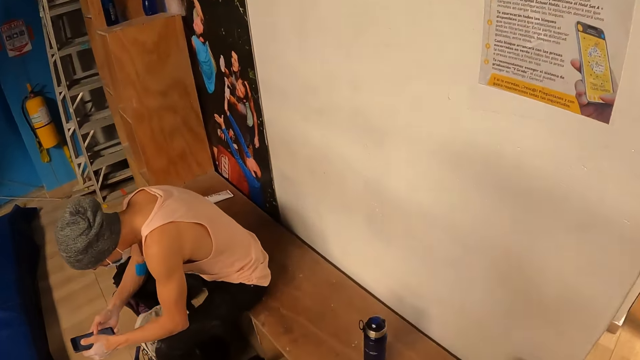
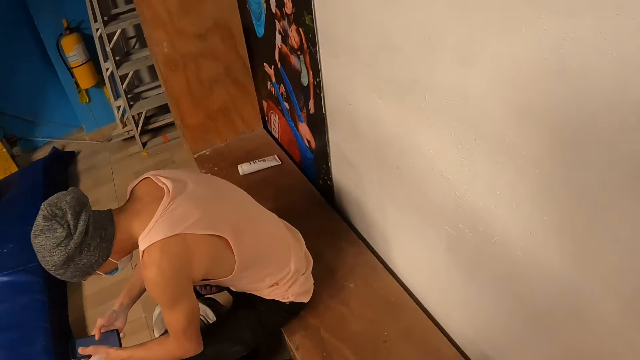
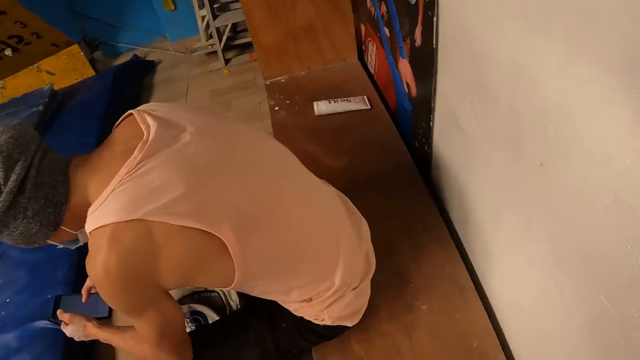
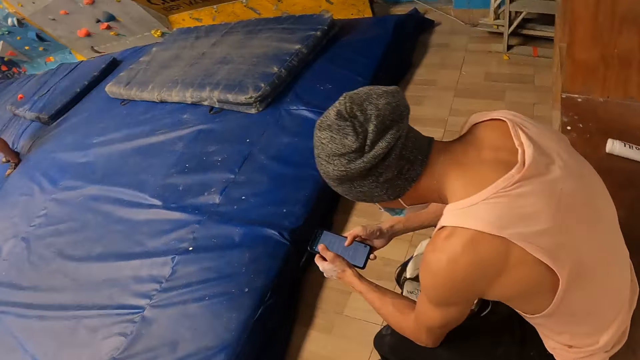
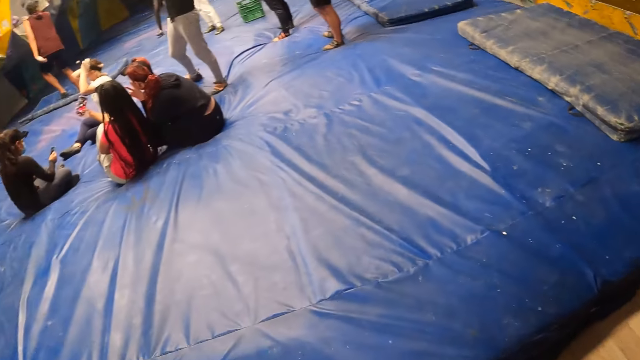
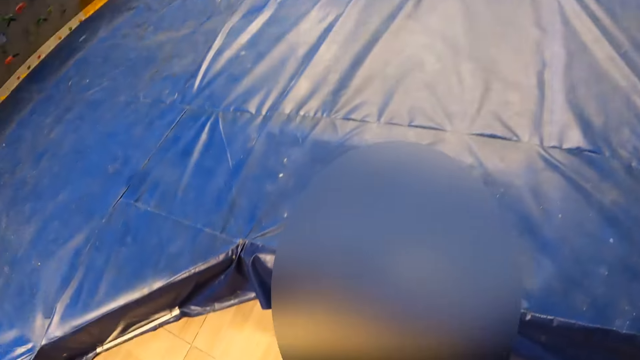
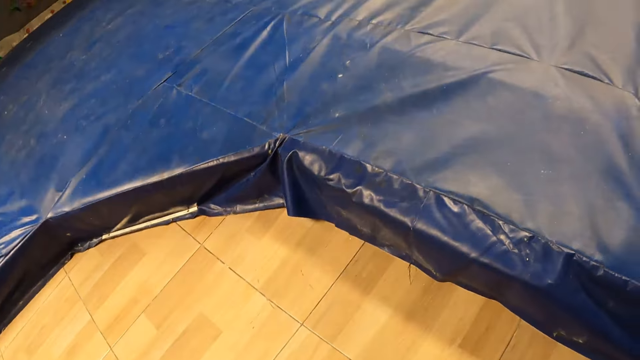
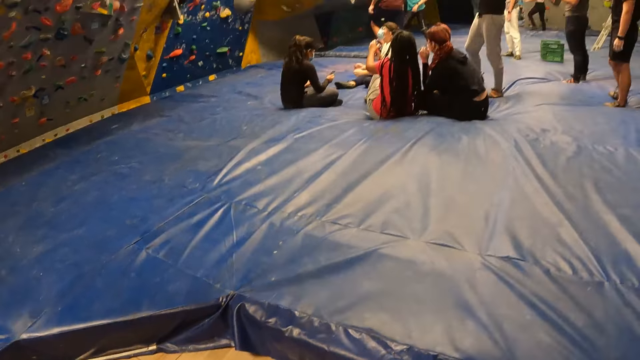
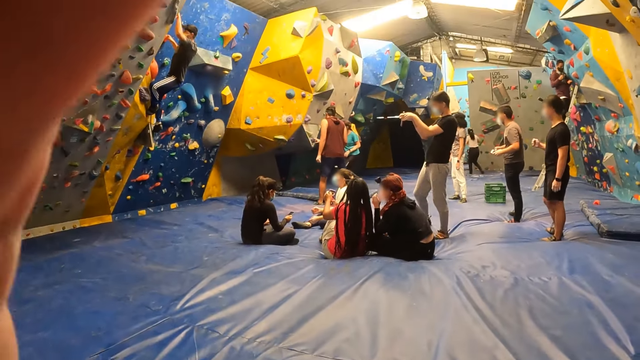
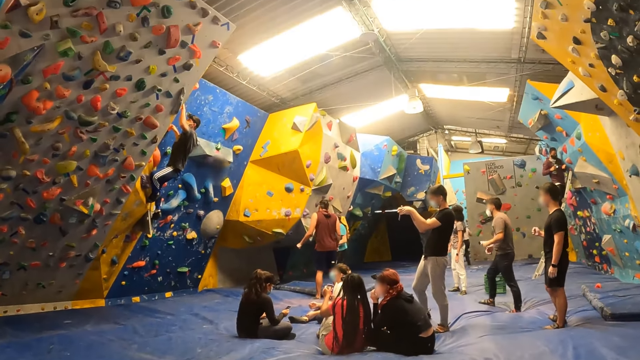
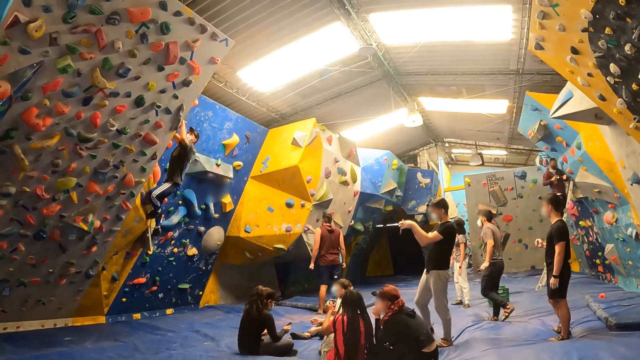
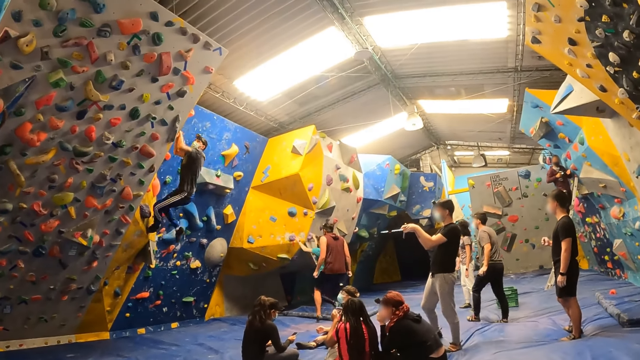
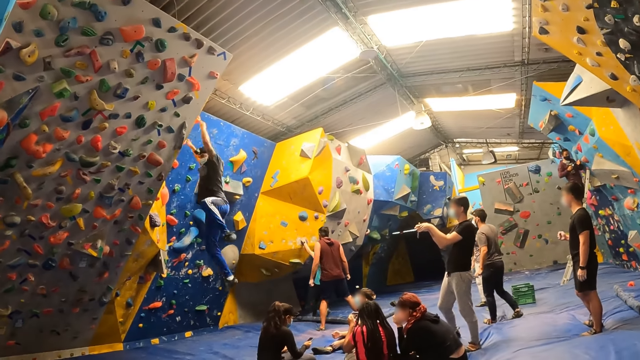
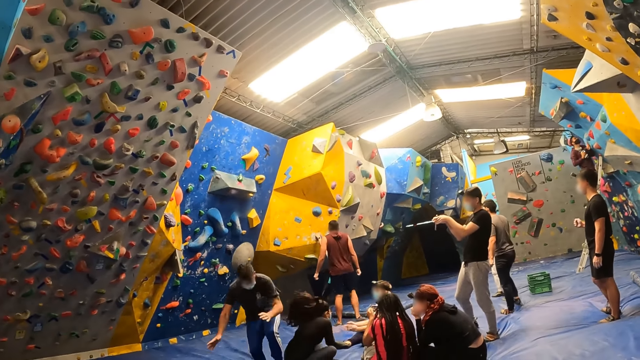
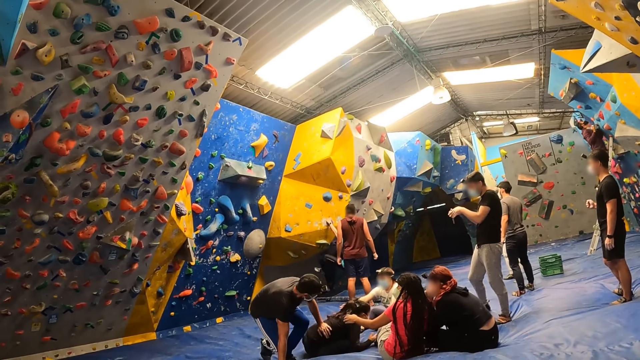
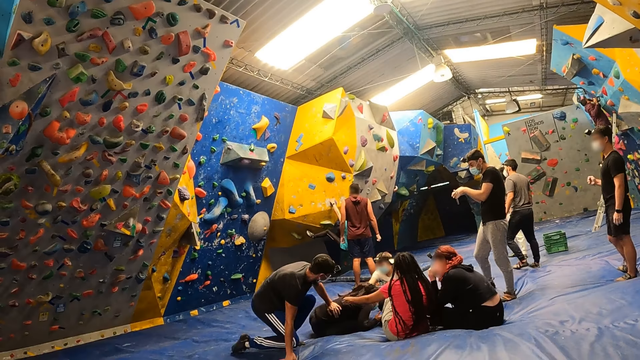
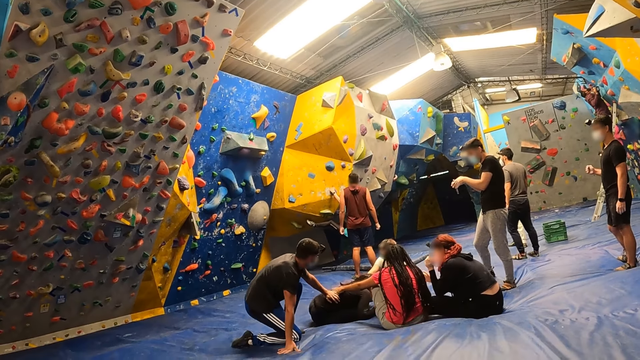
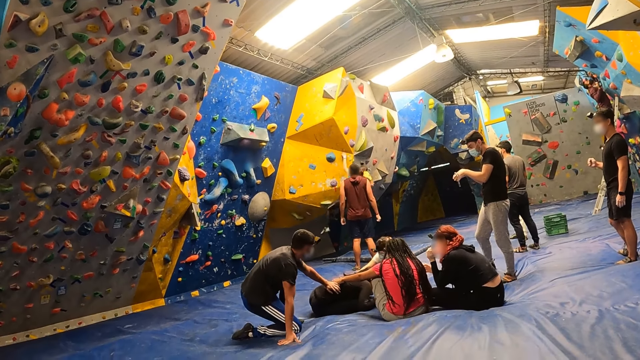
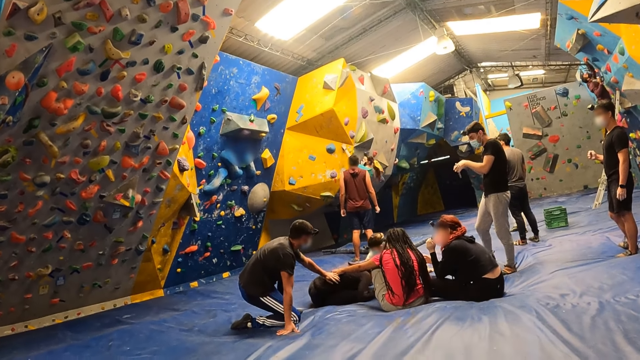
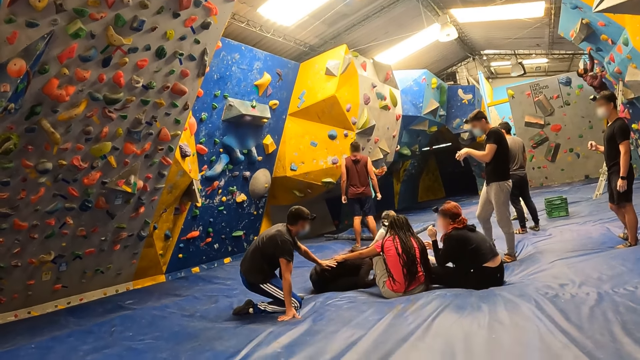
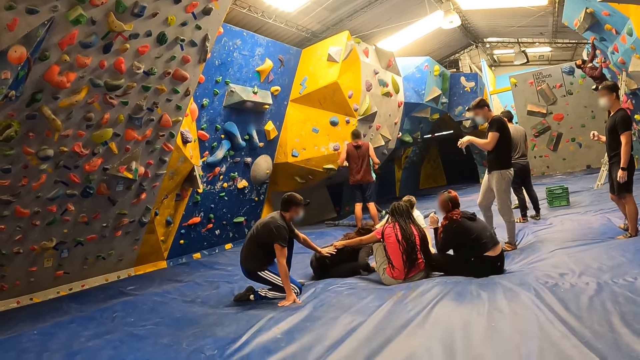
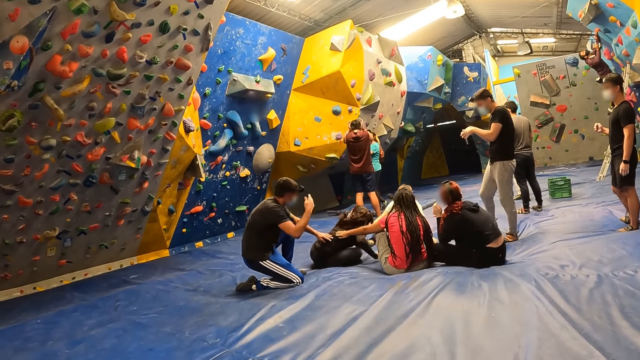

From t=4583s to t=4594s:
The camera wearer sits on the bench. A man operates the phone. Another man walks on the surface. Another man descends the wall. Another man jumps on a woman. The woman falls on the floor. The man touches the woman with his left hand. Another woman touches the first woman with her left hand. A lady holds the third man's hand. Another woman climbs the bouldering wall.

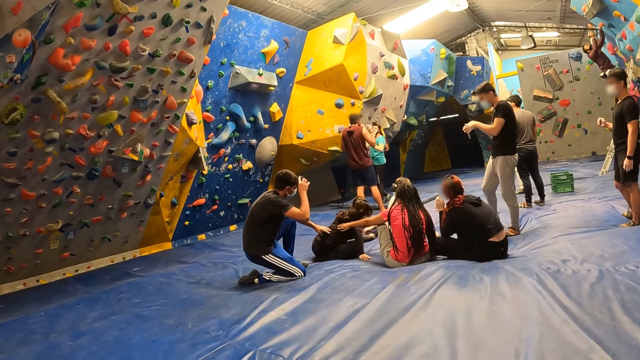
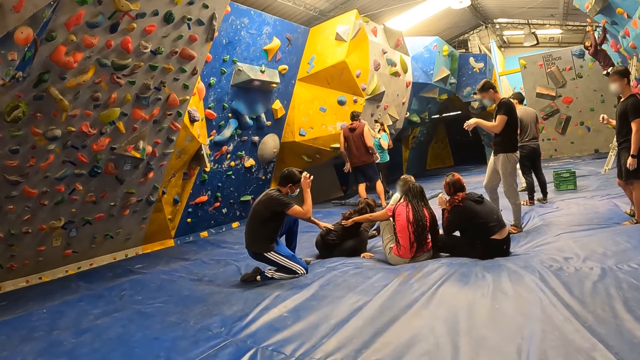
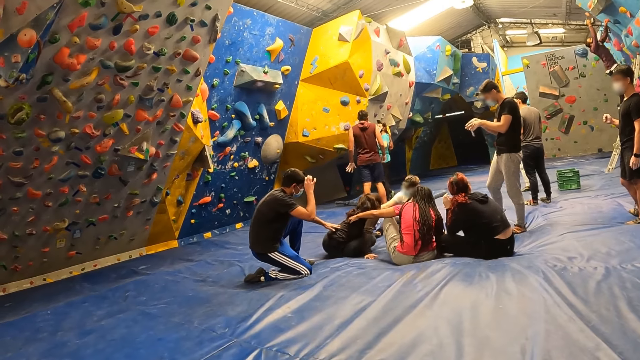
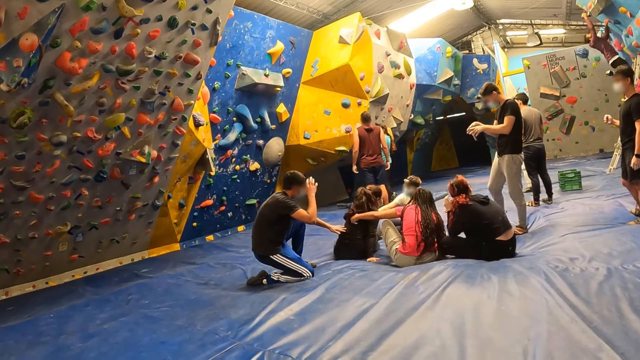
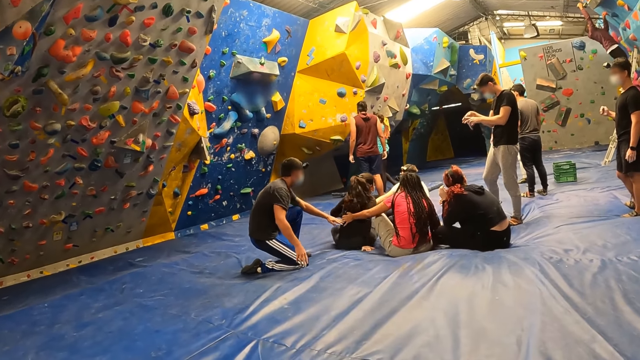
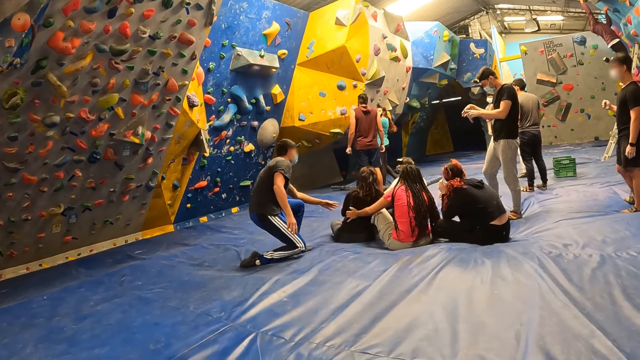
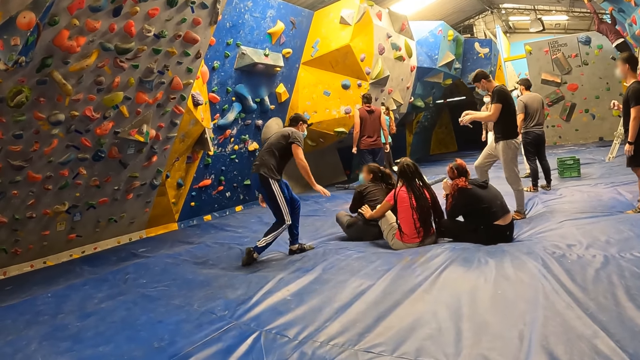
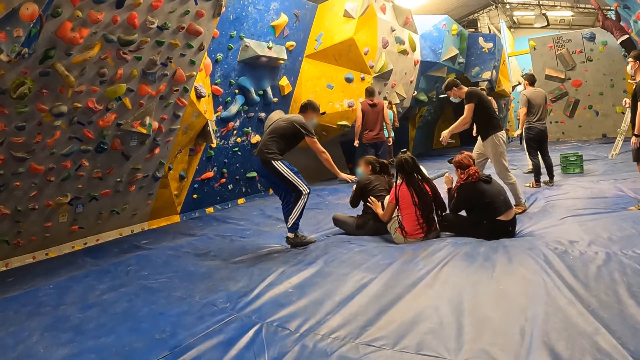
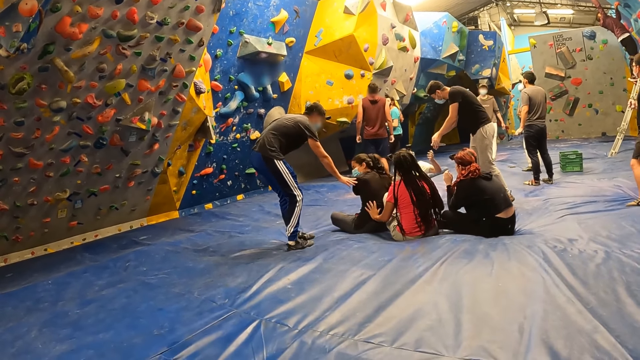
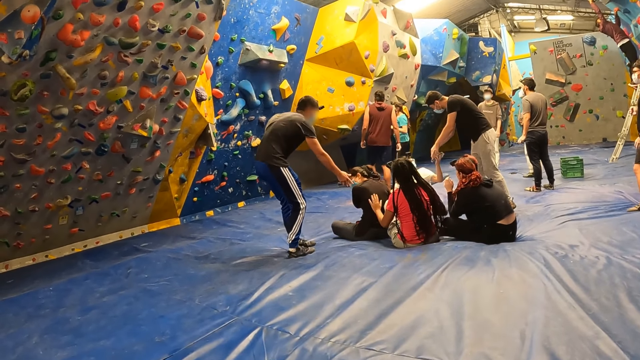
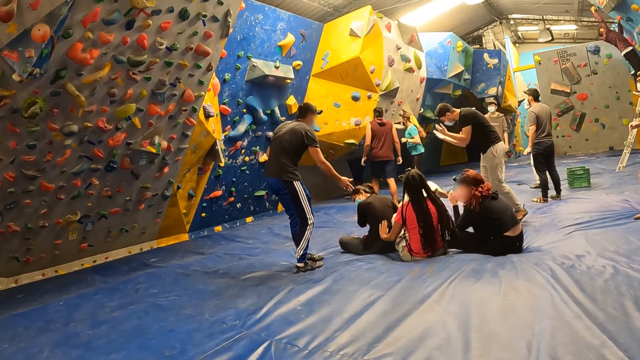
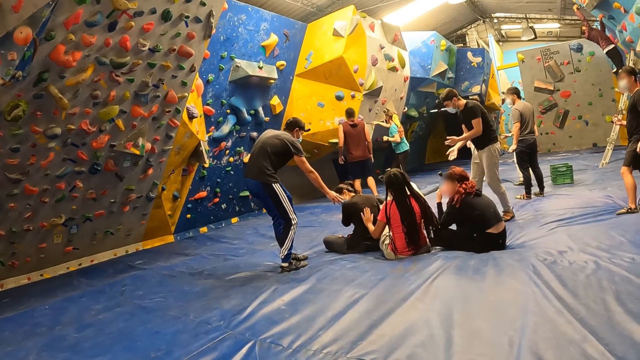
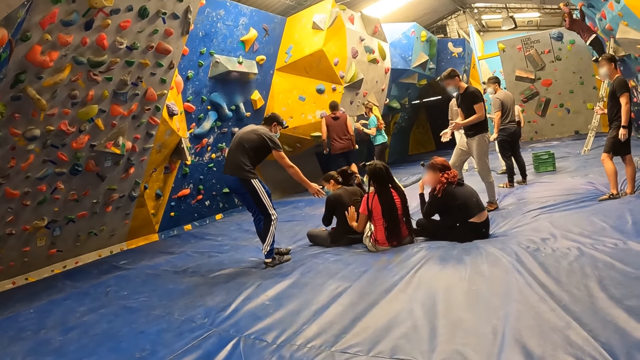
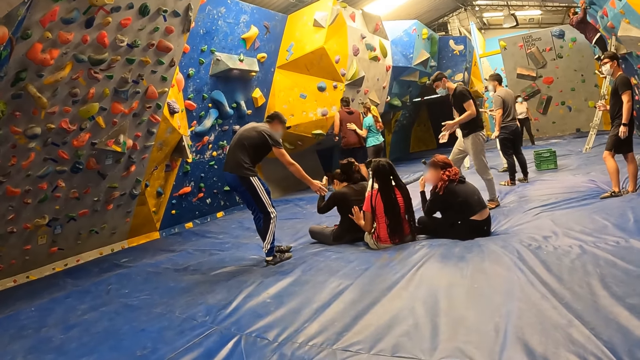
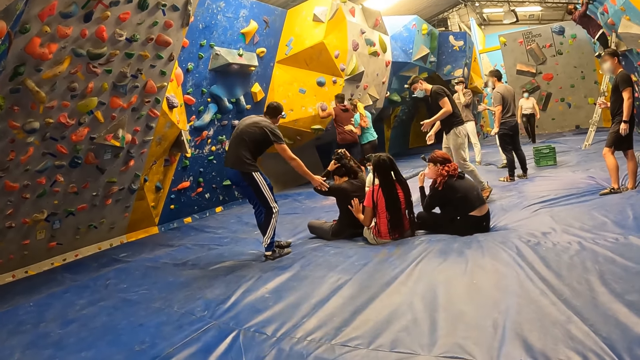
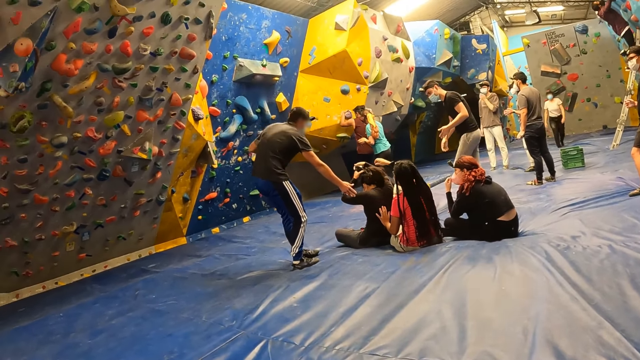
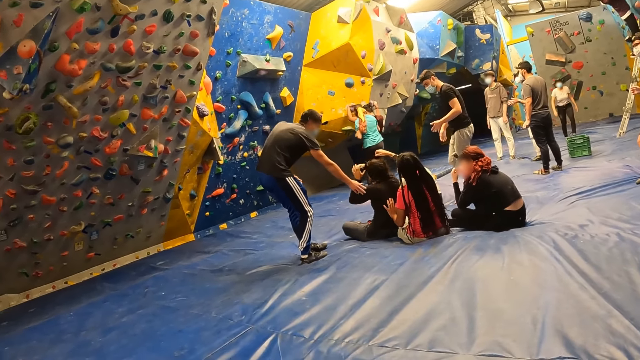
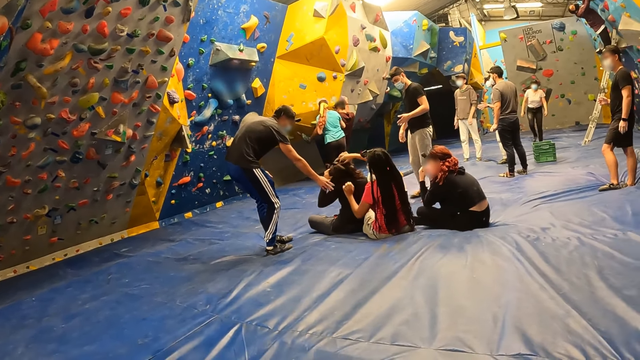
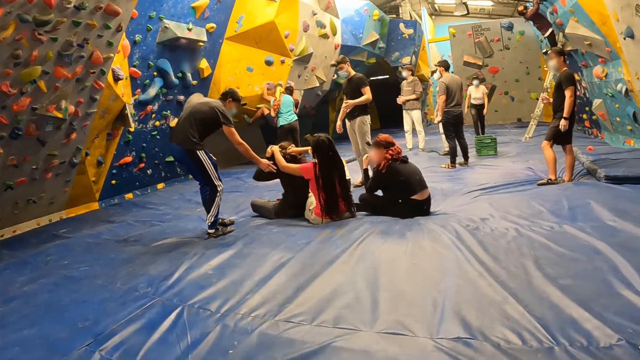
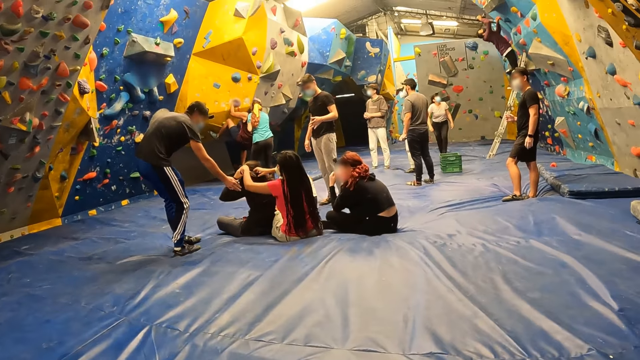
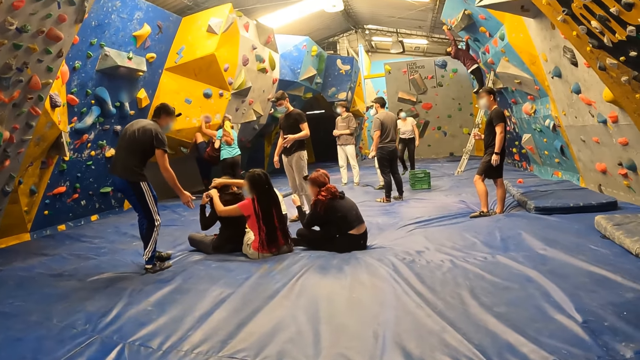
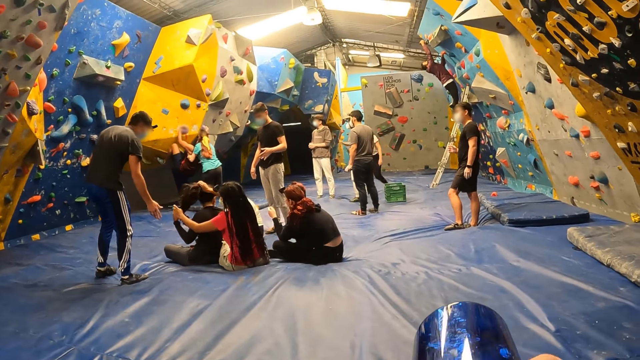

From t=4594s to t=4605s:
A man moves the hands. A lady moves the hand. Another lady fidgets. Another man touches a woman with his right hand. Another man passes a phone to another woman with both hands. The other woman holds the phone with her left hand. Another man moves the hand. The man who passes the phone moves the hands. The first woman pulls at the head camera on her head with her right hand. The first man climbs the rock and walks on the floor. A third woman touches the head camera on the first woman's head with both hands. Another lady looks up. Another man fixes the wall rock. The third woman pulls out the head camera from the first woman's head. The camera wearer drinks water from a water bottle in his right hand.
